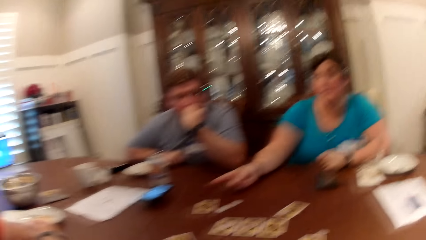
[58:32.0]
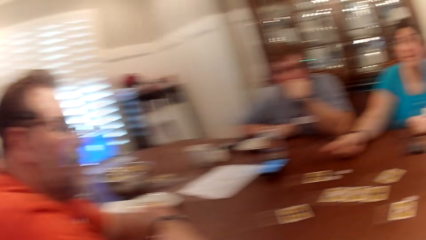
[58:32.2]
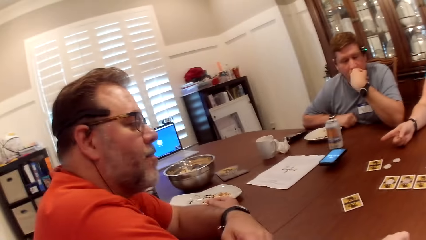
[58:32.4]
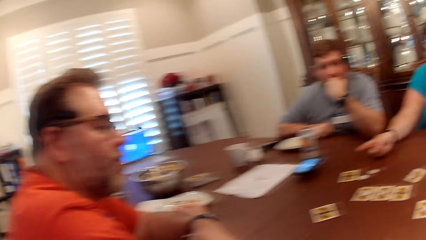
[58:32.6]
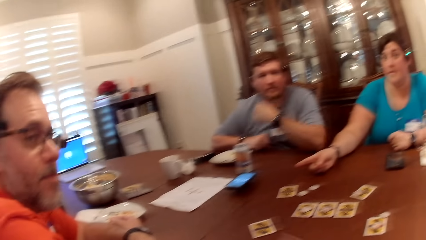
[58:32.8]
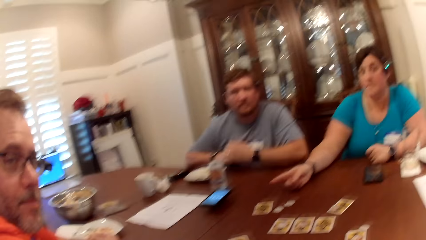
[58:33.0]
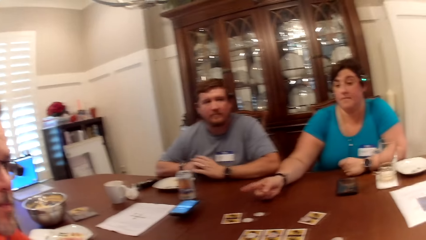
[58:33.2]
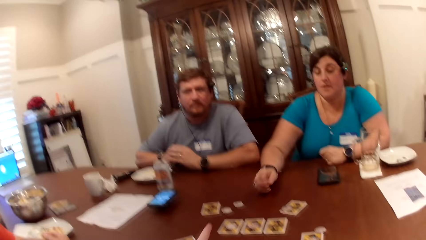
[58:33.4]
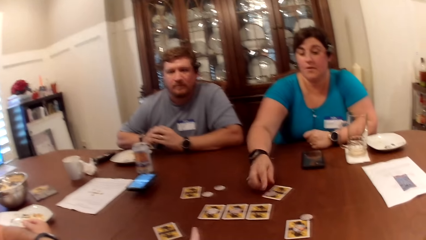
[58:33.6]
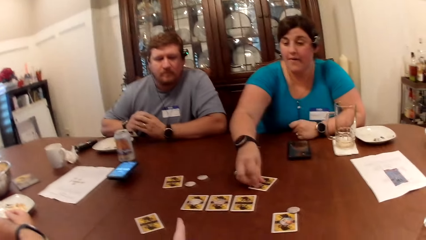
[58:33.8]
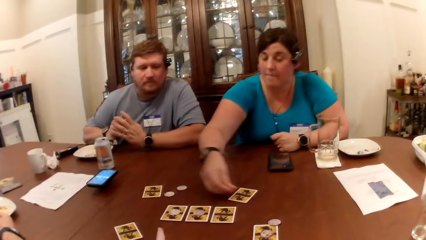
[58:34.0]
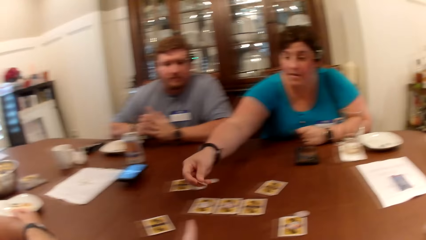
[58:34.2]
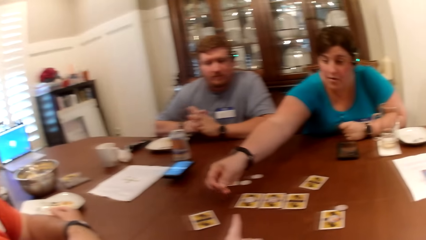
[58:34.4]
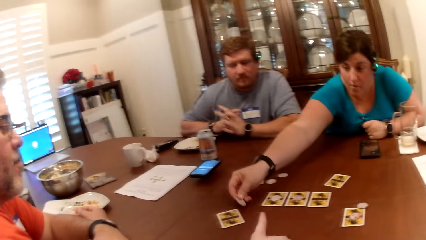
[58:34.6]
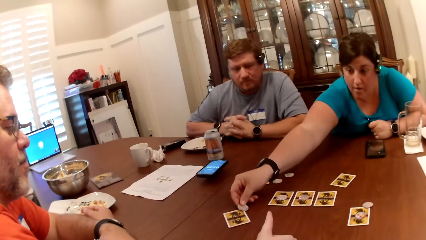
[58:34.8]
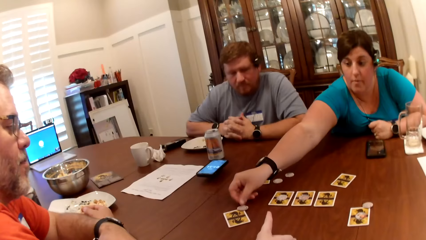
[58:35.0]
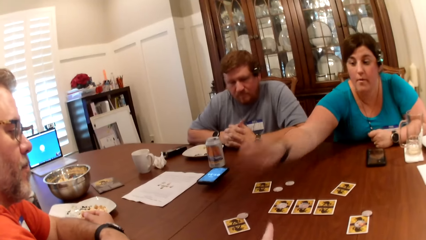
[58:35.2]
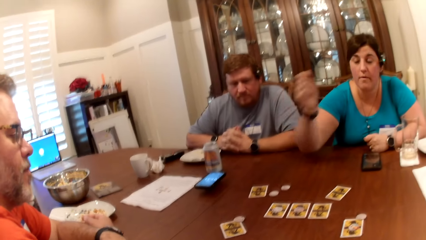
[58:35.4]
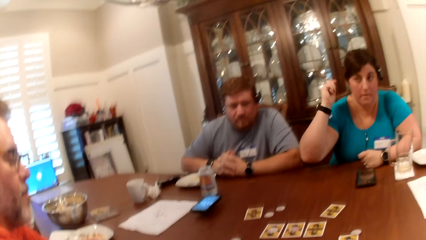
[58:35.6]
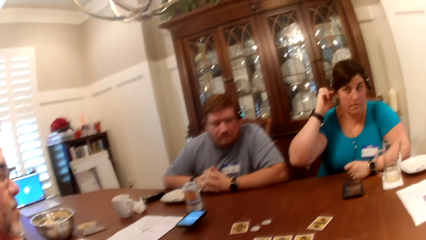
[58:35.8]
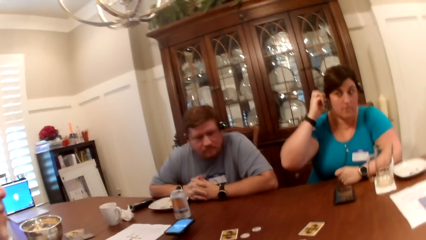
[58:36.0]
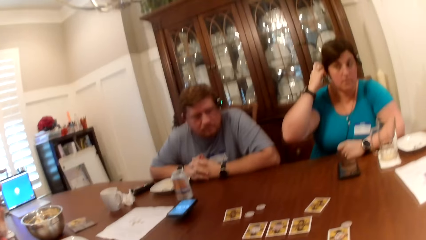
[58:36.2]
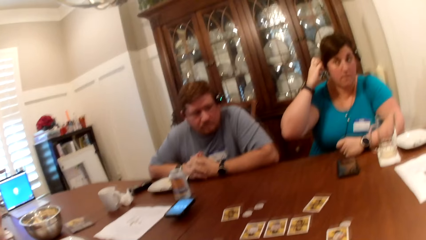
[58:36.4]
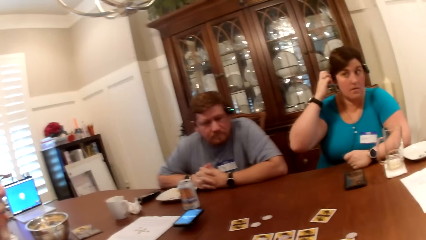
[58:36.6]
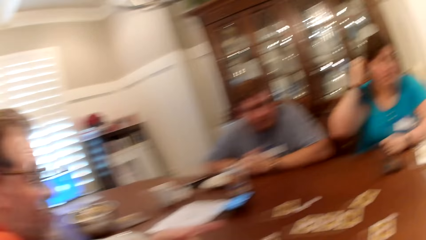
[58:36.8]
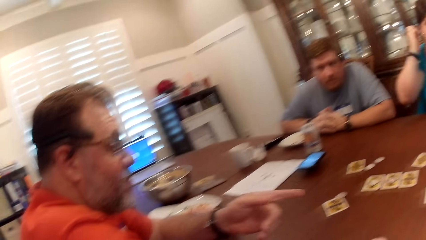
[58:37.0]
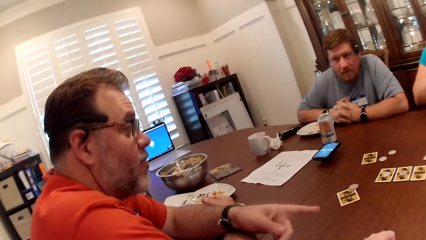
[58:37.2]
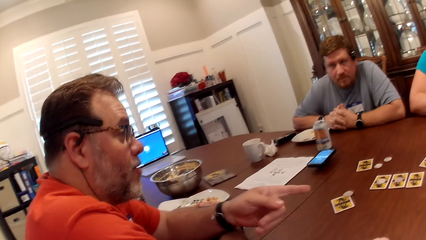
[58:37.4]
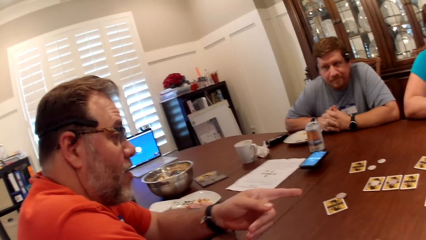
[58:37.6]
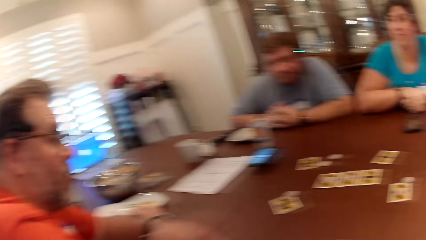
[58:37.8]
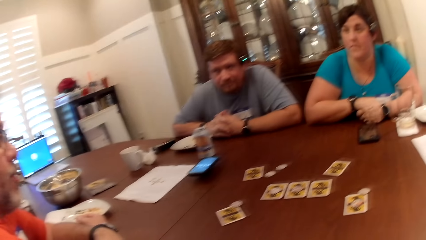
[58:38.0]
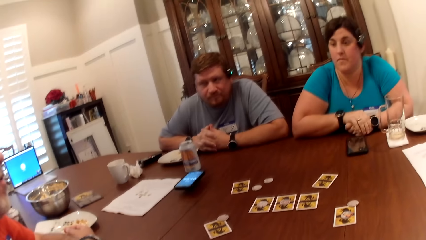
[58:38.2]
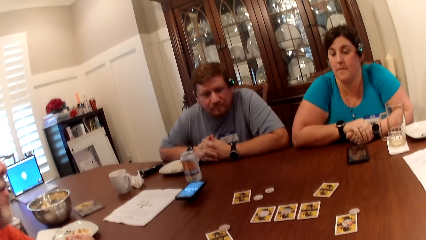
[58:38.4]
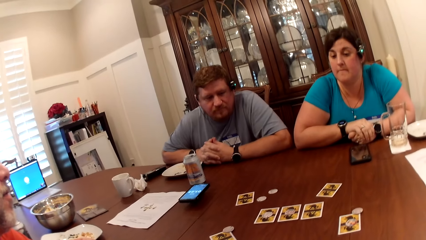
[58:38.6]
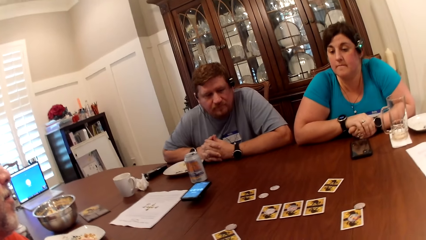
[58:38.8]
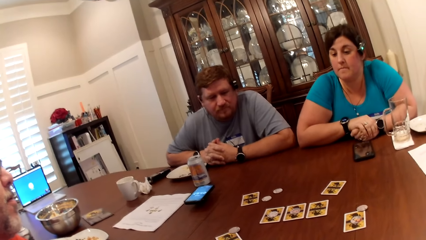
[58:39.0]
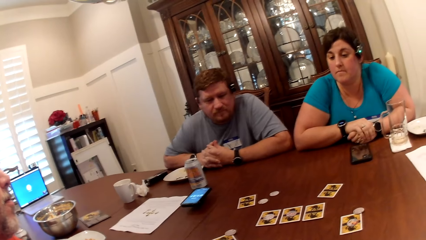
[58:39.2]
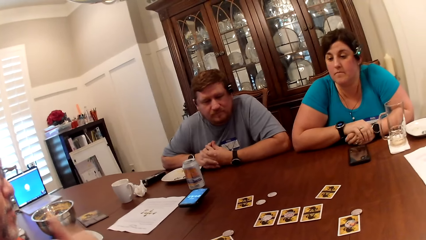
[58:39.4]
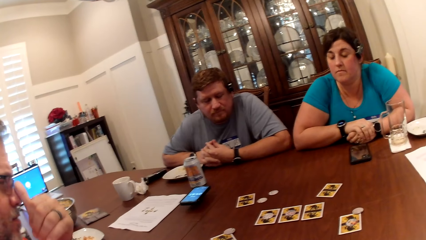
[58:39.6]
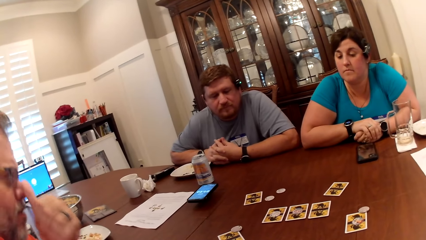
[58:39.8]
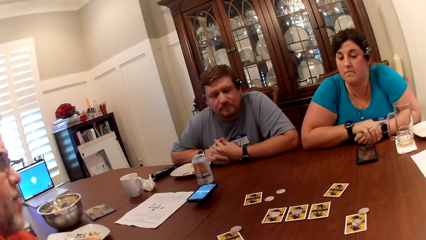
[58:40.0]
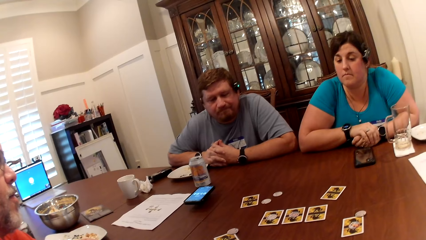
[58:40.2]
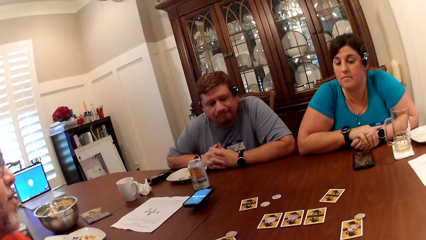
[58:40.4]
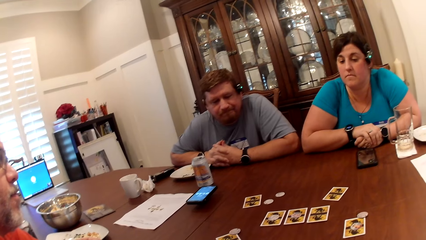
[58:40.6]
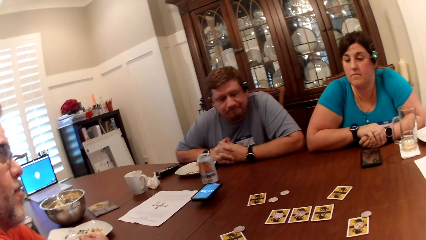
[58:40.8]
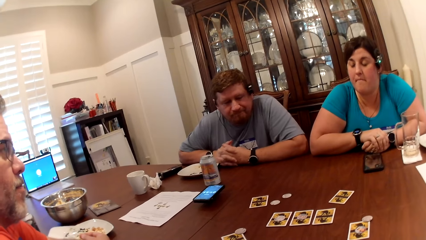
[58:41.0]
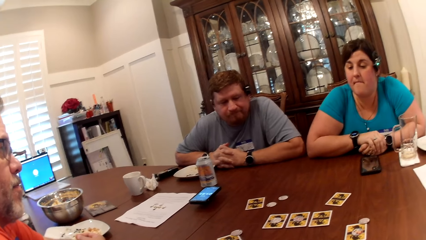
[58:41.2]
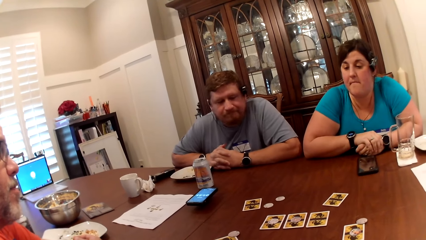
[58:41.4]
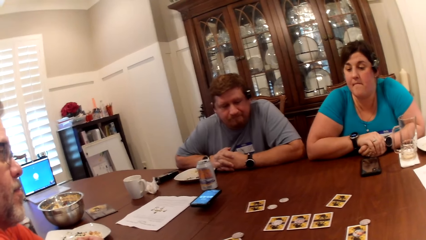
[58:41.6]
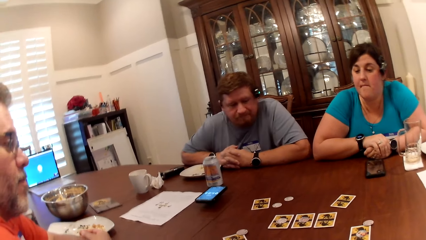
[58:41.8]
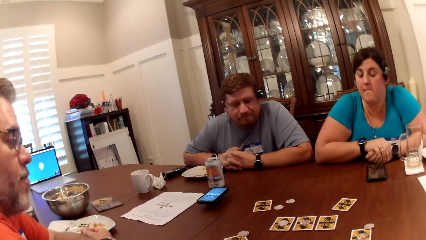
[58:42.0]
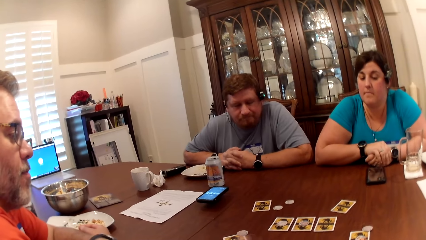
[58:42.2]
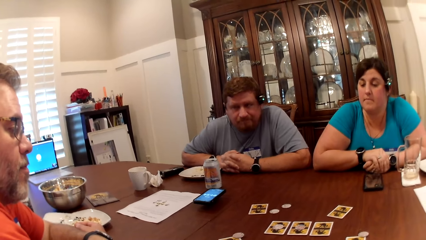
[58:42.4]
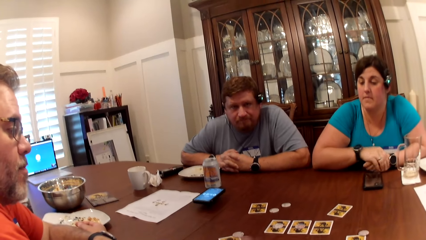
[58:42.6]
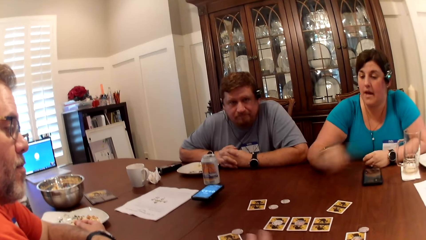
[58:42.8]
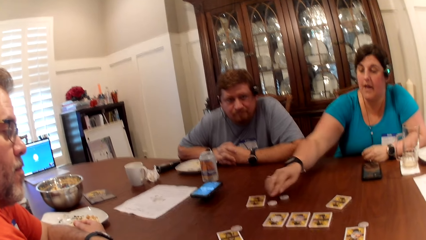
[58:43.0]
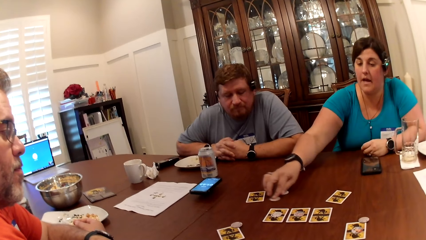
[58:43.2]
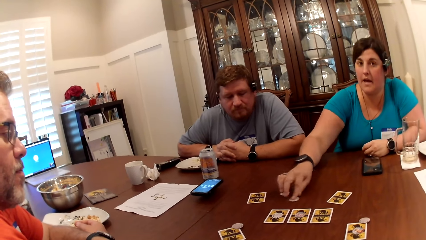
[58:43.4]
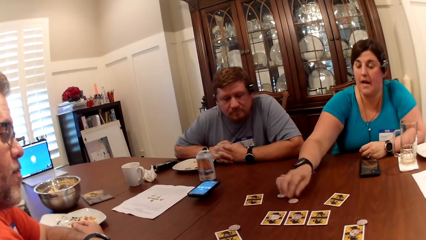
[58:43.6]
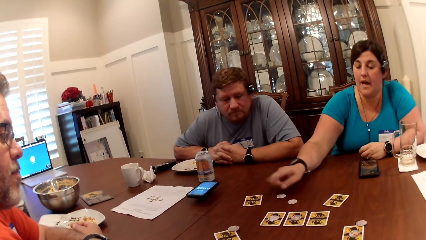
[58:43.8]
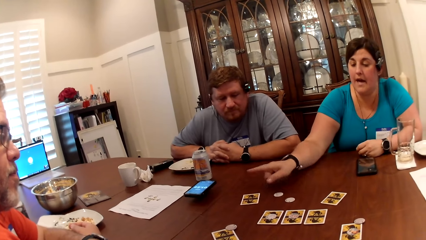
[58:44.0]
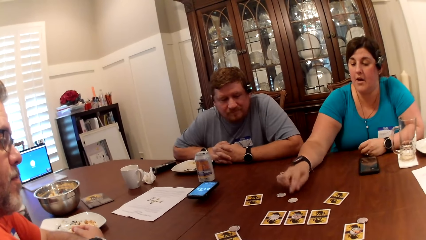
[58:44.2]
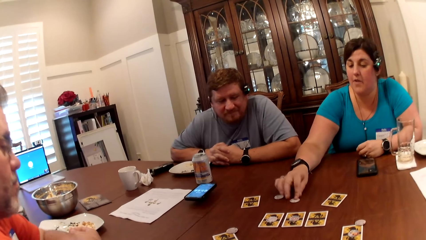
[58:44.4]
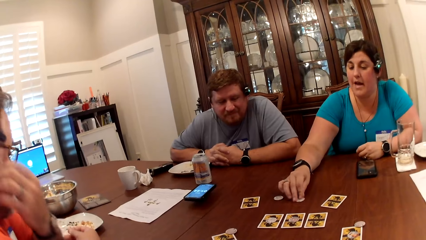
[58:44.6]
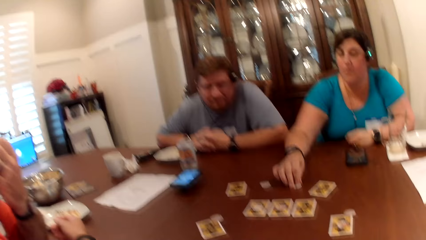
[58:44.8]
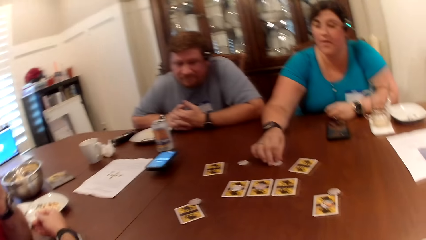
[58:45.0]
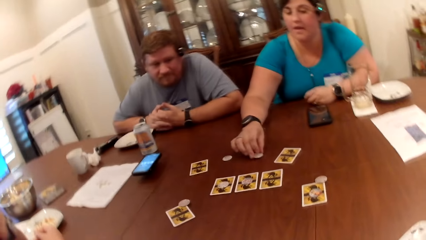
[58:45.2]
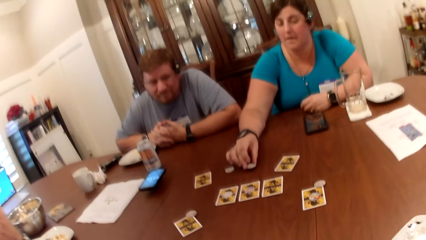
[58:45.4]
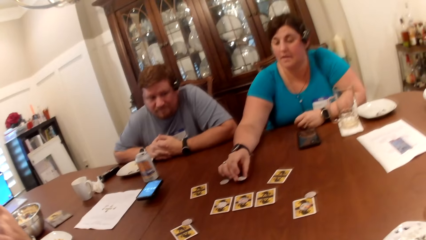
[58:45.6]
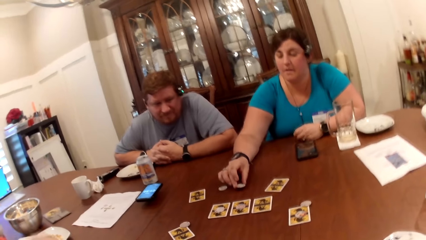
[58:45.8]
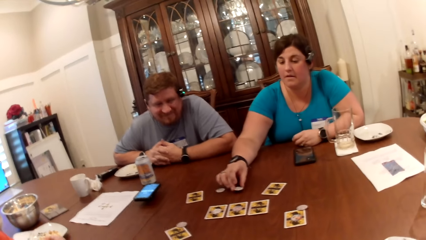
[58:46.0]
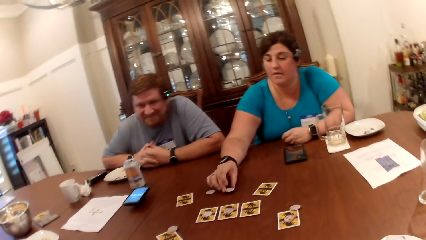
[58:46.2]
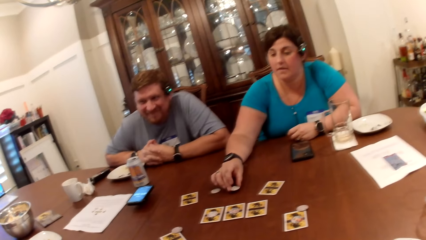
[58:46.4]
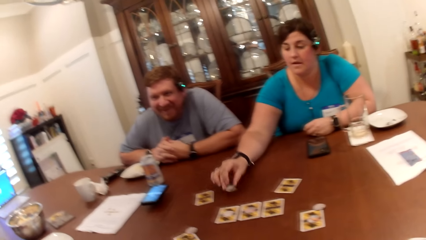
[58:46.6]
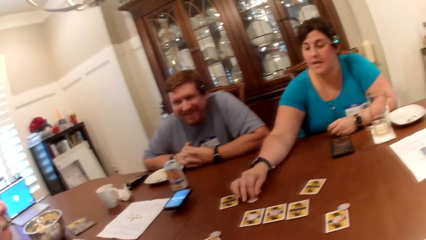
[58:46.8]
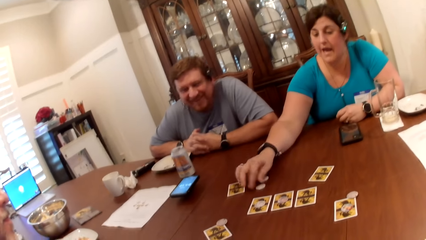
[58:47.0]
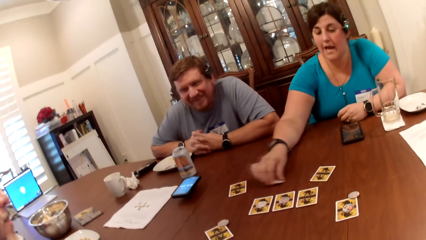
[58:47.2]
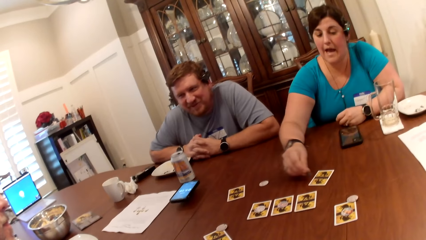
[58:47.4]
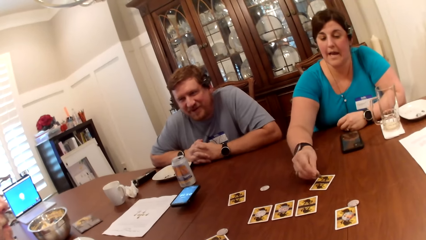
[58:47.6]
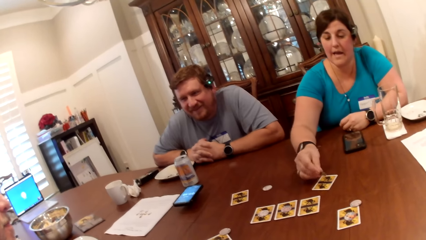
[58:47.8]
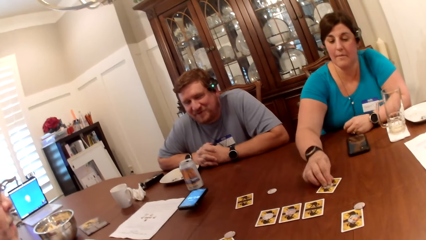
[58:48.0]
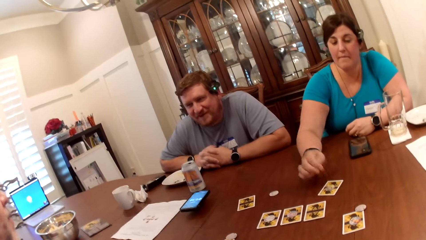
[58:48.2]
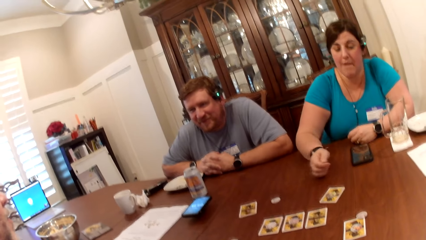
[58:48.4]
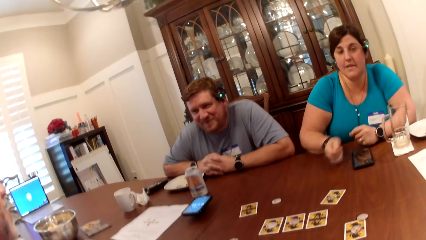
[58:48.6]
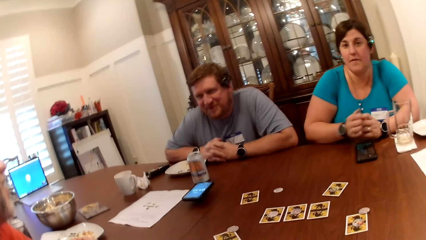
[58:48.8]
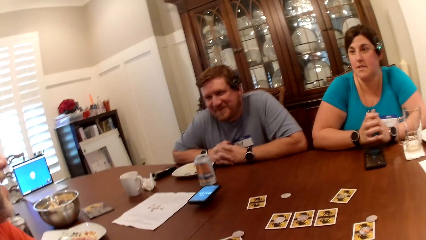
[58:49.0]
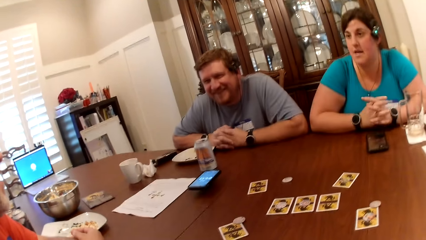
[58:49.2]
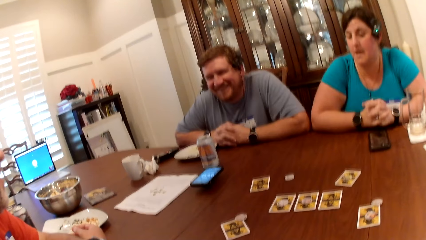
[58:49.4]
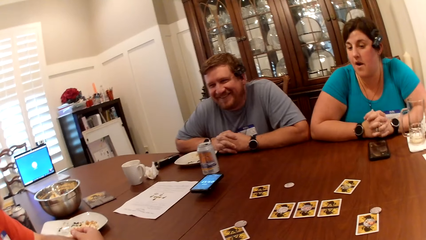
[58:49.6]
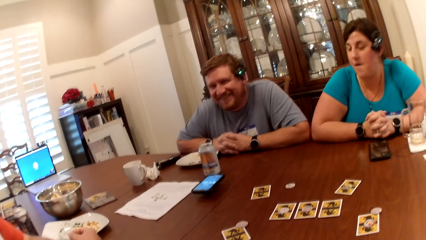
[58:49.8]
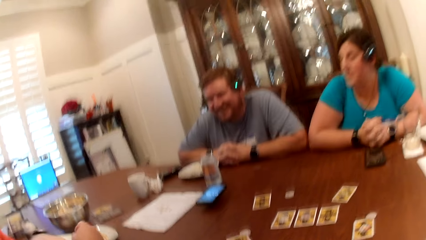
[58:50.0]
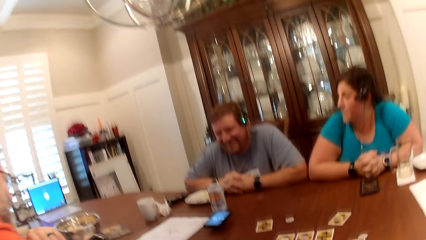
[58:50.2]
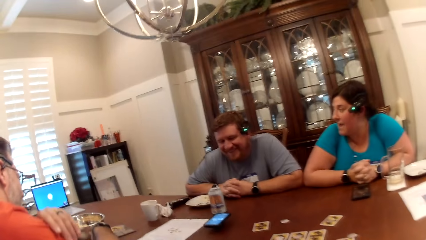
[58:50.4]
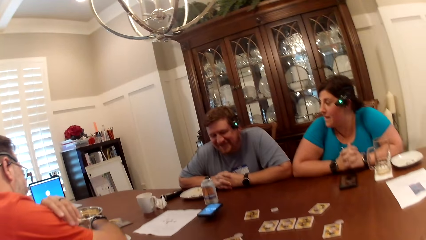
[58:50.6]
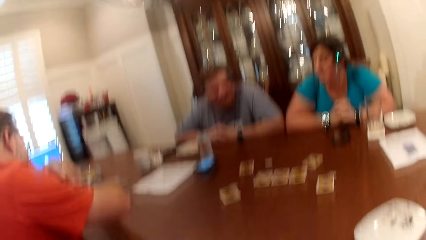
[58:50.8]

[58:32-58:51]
The camera wearer converses with the woman. The woman picks a chip from the card on the table with her right hand. The woman moves something on the table. The woman drops the chip on the card on the table with her right hand. The woman adjusts the camera on her head with her right hand. A man converses with the camera wearer, another man and the woman. The camera wearer looks around. They converse with the first man, the other man and the woman. The woman moves the chip on the table with her right hand. The woman converses with the camera wearer, the first man and the other man. The woman puts the coin on top of the card.
